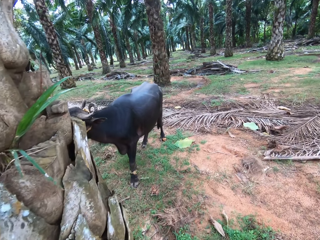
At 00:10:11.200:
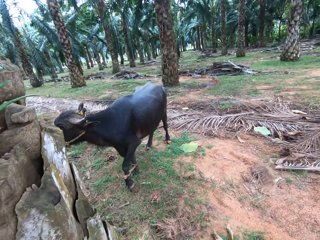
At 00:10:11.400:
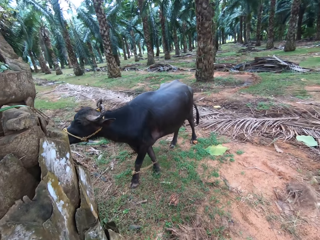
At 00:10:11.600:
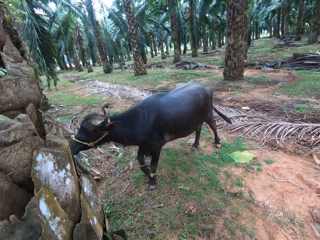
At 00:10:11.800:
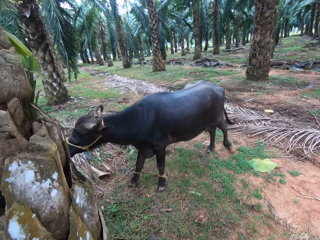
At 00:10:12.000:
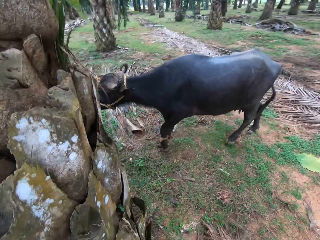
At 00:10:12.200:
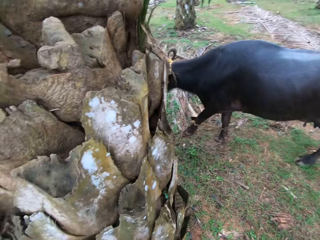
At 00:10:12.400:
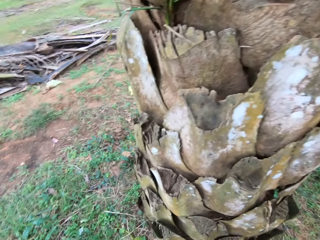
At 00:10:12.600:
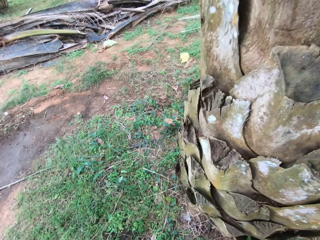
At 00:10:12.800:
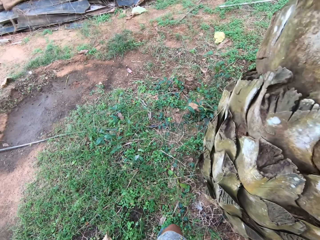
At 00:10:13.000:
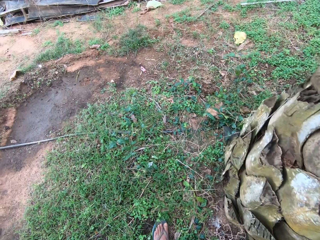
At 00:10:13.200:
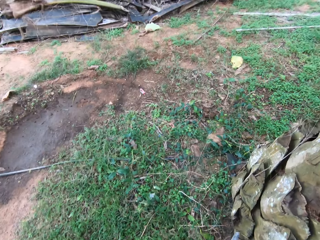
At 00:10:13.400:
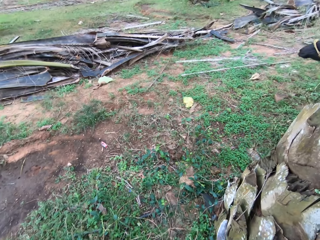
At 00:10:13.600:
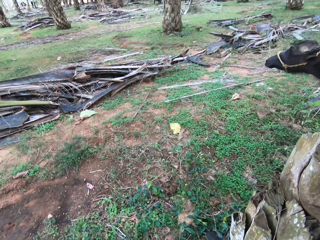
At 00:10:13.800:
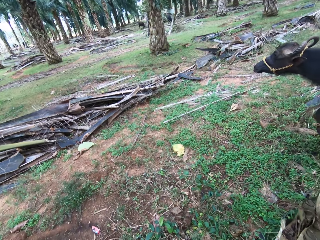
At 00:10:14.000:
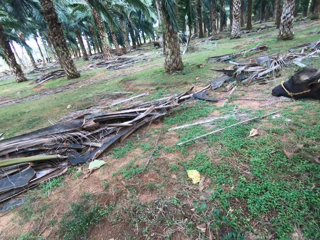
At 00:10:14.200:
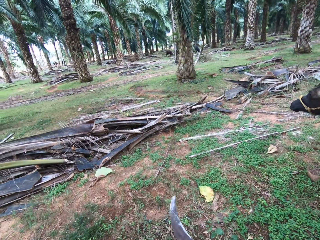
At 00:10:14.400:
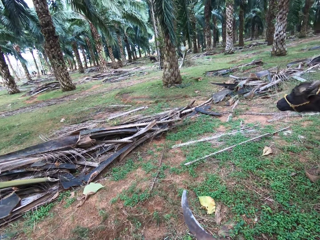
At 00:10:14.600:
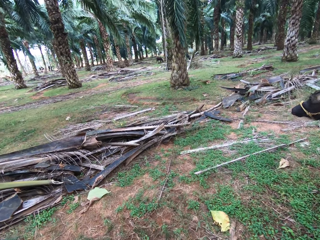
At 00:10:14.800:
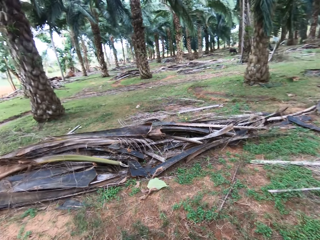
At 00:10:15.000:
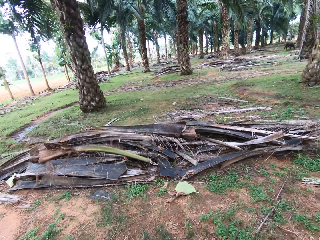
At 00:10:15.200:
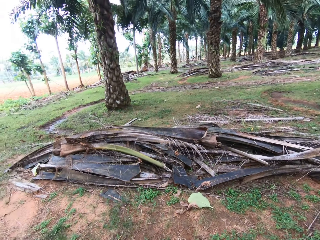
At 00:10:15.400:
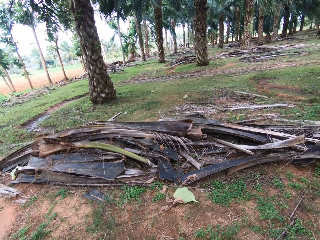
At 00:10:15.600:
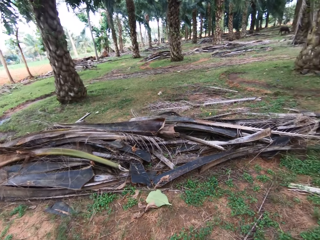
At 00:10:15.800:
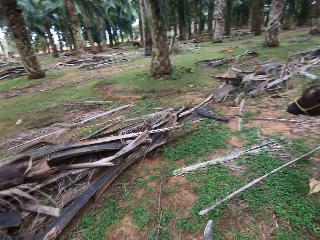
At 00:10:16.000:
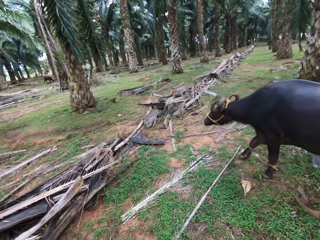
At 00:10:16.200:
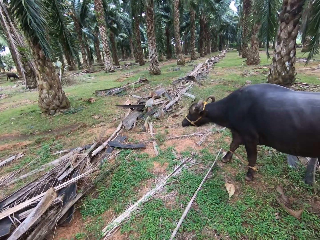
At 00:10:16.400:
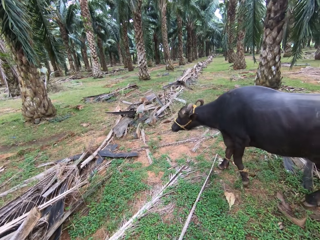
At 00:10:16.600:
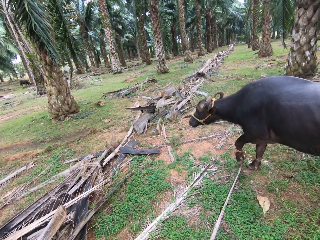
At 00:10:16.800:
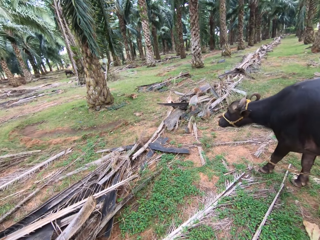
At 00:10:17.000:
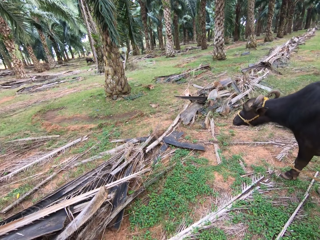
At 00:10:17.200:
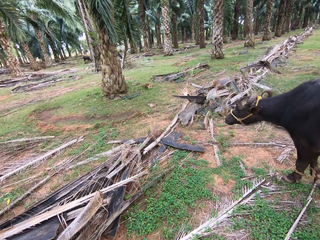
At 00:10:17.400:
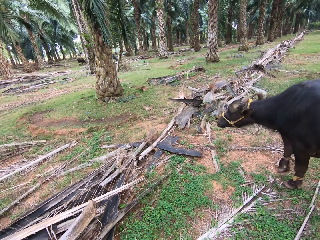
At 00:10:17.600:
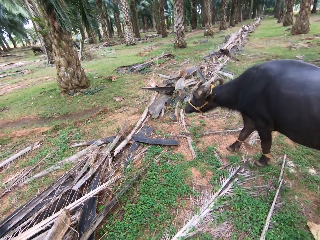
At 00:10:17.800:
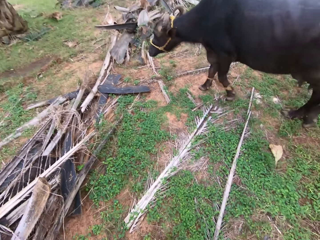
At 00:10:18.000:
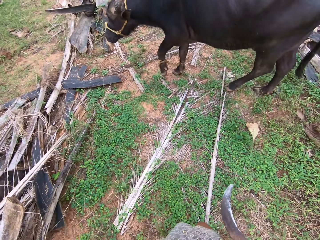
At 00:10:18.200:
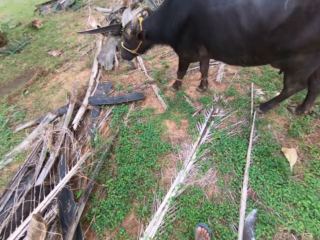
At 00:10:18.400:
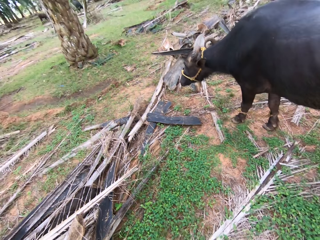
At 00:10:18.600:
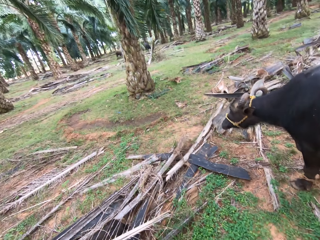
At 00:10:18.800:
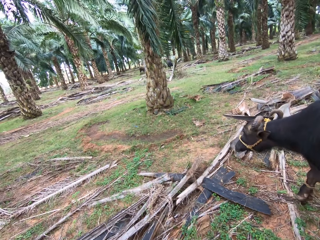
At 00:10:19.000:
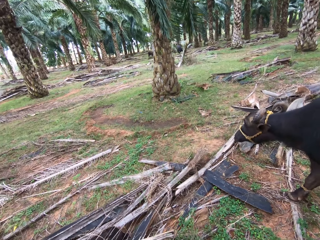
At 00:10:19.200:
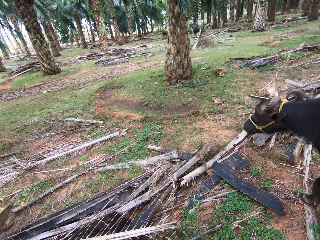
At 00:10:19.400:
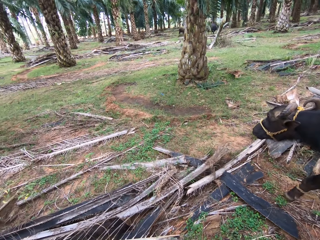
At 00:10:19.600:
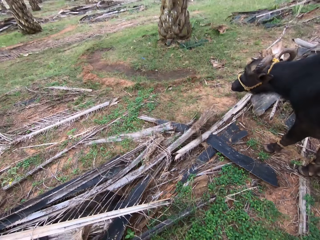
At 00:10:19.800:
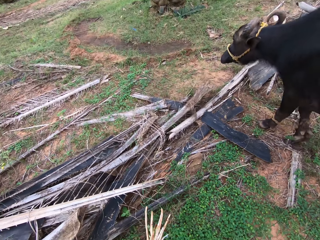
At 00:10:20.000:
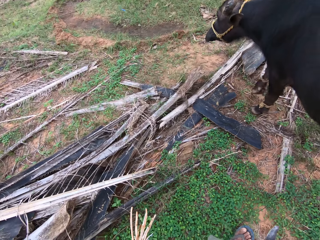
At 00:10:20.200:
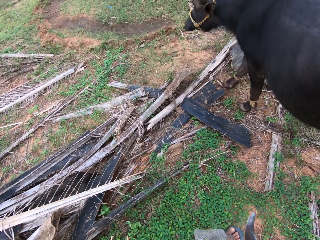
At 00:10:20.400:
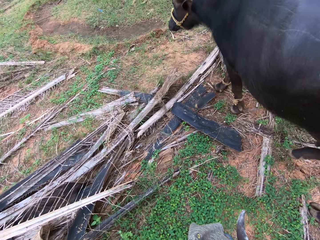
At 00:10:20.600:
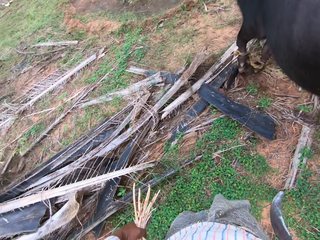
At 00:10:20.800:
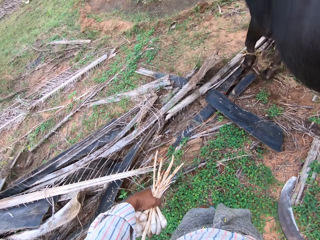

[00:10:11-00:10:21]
The camera wearer walks past a tree. They walk towards a cow.

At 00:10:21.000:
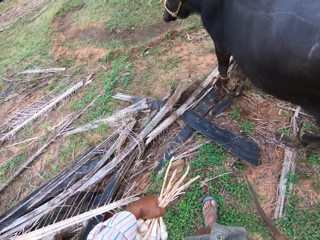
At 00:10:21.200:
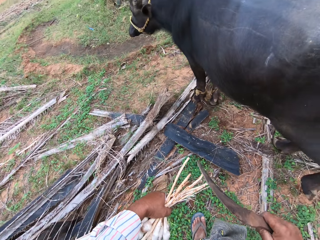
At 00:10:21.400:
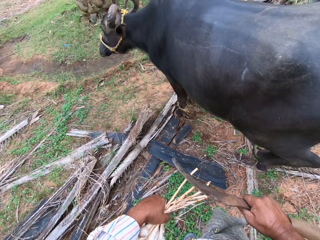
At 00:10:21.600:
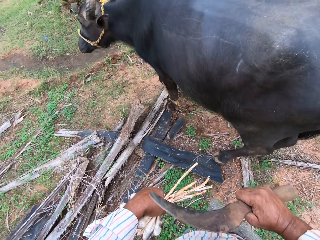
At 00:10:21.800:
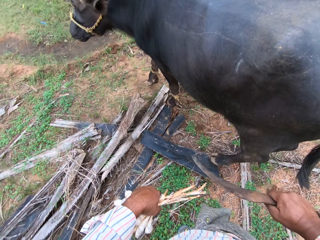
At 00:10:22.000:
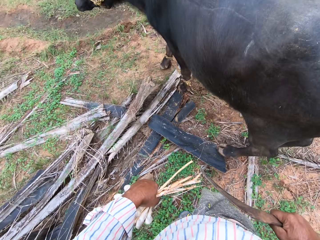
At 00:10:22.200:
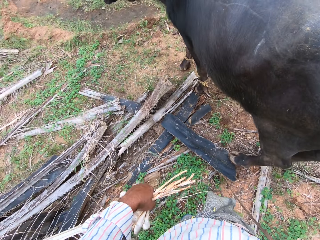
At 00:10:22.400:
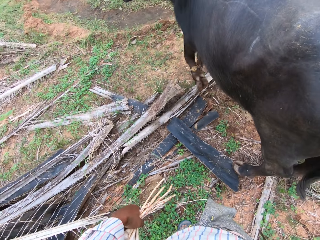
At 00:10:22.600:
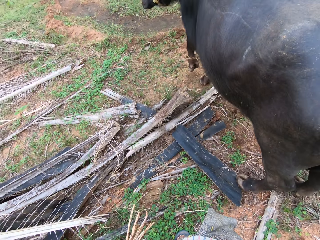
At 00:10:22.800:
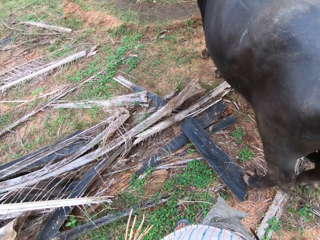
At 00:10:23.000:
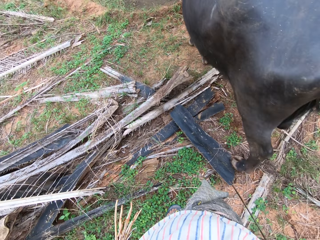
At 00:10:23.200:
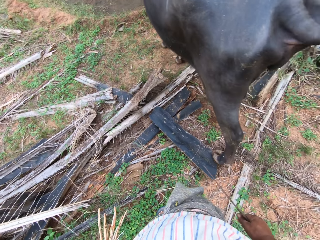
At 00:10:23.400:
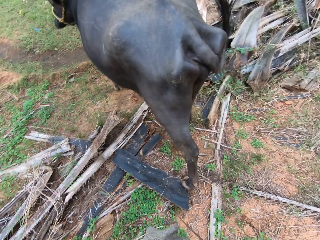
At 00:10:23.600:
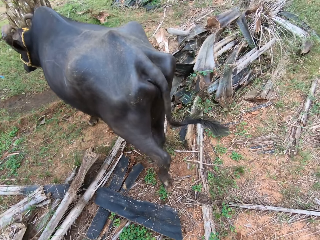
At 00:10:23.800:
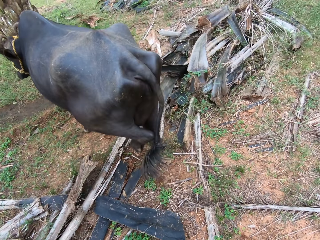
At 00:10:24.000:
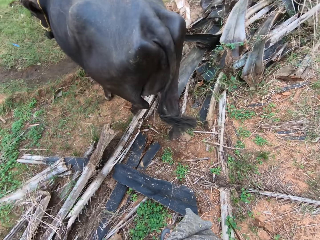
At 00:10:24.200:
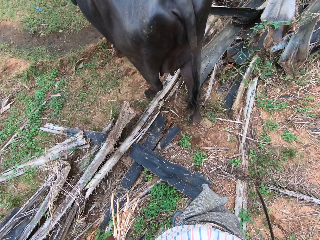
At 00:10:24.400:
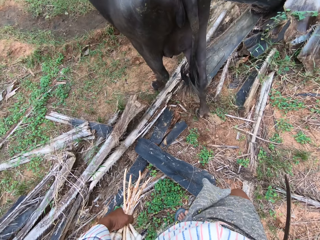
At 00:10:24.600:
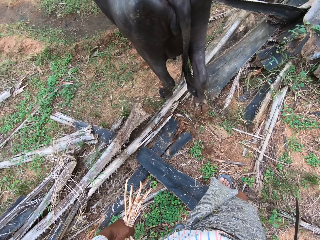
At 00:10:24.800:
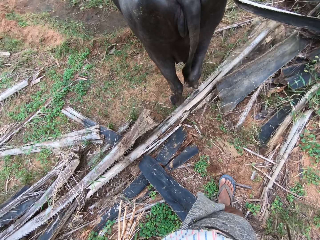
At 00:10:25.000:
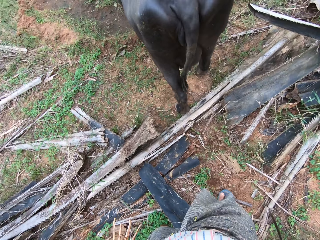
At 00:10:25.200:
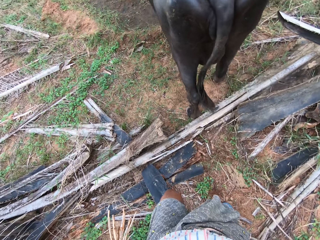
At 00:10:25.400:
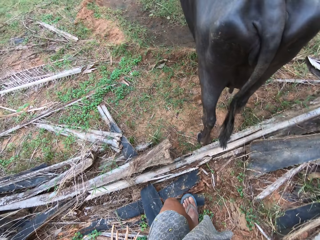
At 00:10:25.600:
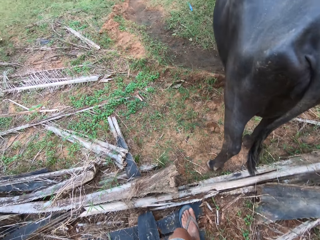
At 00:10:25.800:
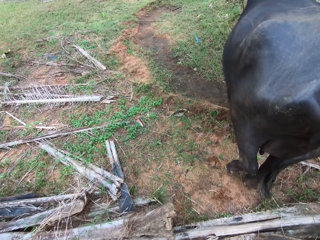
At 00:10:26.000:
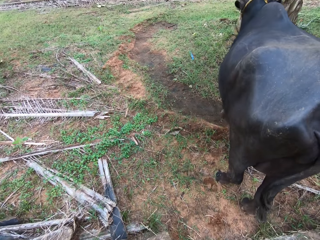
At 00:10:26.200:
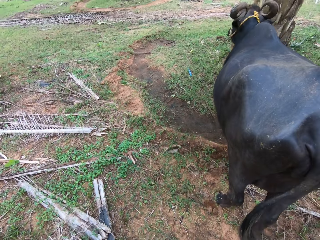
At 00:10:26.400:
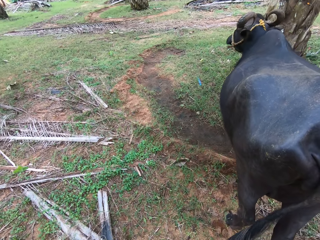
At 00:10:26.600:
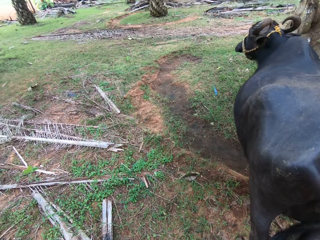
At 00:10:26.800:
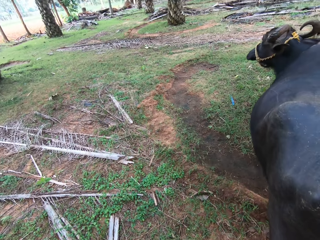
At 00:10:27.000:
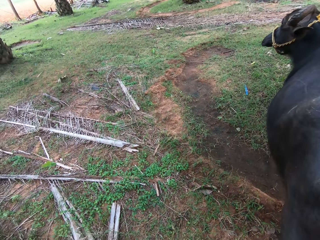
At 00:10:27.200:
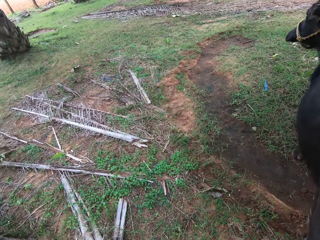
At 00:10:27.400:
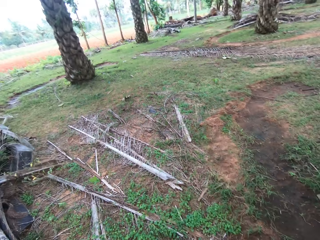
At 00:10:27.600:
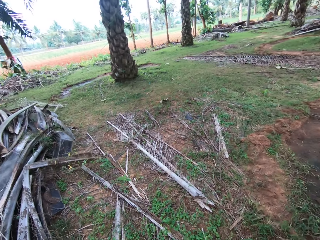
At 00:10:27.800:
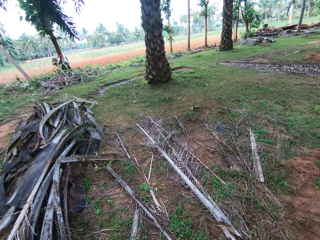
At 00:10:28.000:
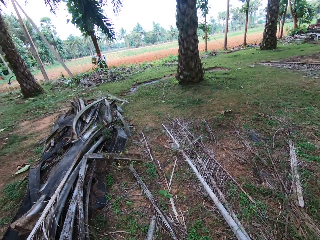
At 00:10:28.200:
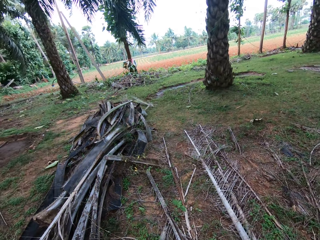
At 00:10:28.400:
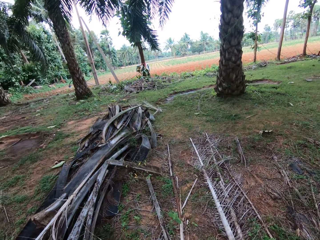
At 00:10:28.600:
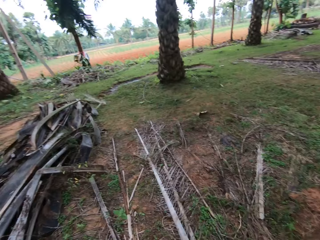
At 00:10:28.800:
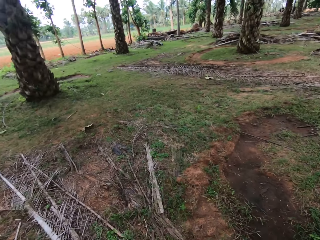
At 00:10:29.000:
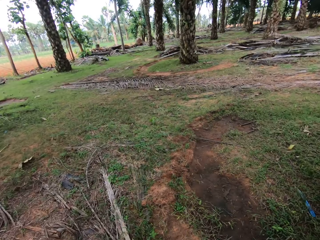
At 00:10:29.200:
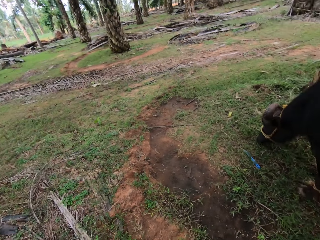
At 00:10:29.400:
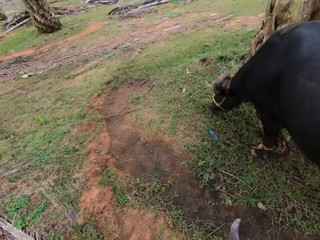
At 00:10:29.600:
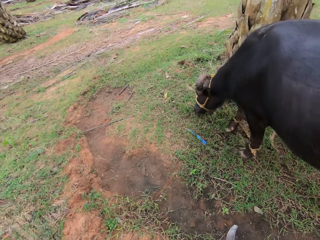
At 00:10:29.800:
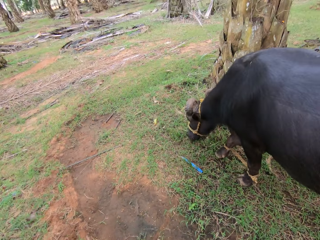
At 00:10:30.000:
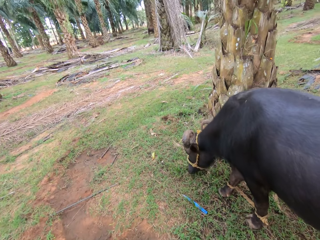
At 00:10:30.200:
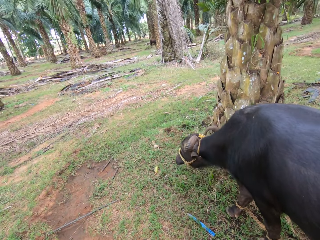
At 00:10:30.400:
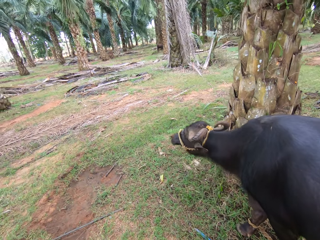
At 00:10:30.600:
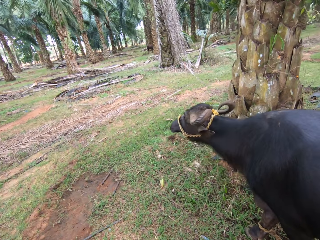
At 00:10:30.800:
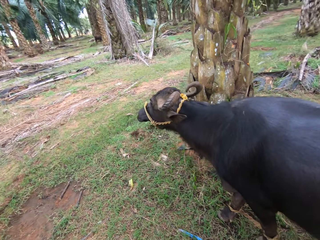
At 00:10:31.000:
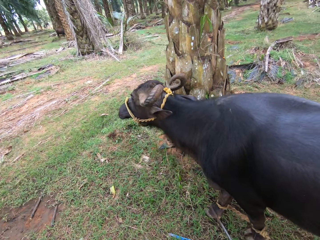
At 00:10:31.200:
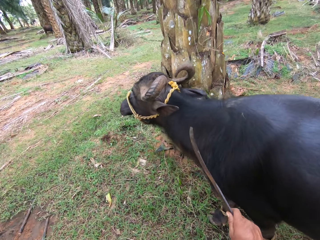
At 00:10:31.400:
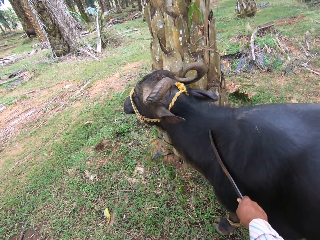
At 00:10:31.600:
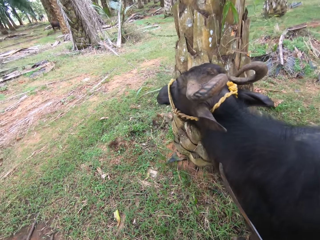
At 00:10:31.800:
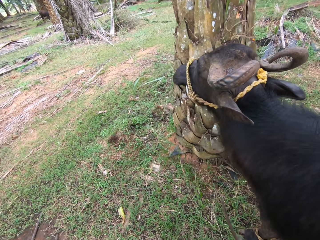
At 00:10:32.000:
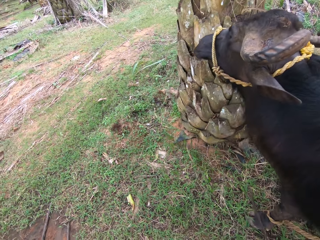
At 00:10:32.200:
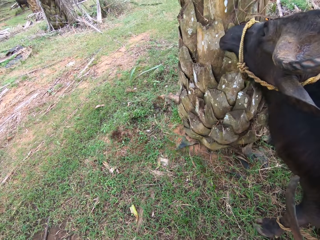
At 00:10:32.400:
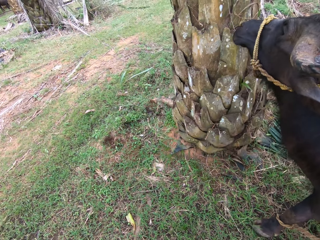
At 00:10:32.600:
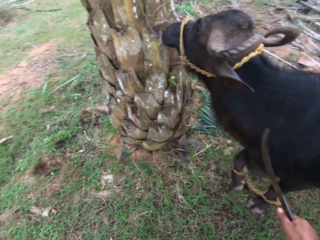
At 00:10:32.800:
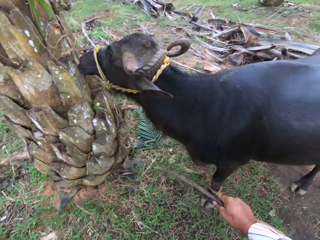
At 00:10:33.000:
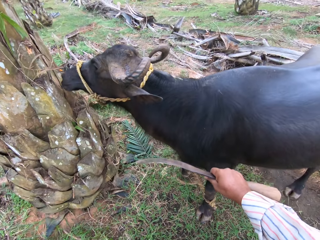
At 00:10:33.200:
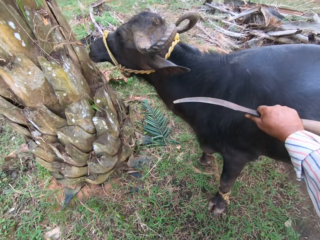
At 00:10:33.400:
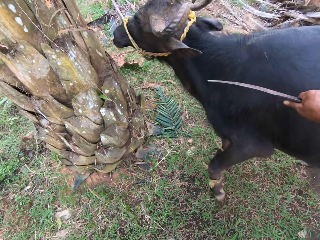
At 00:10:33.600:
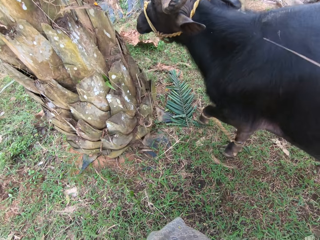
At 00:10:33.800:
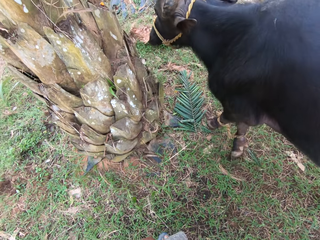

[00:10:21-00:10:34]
The camera wearer cuts something with a machete. They stand near a cow. They walk in the farm. They look around. They knock the cow with the machete.
